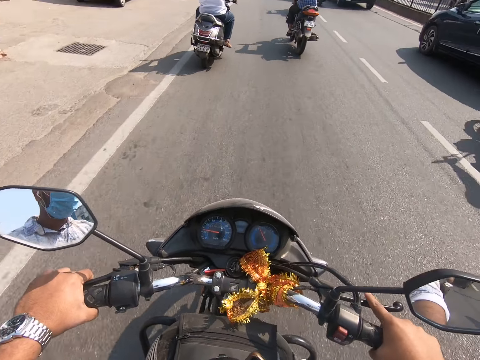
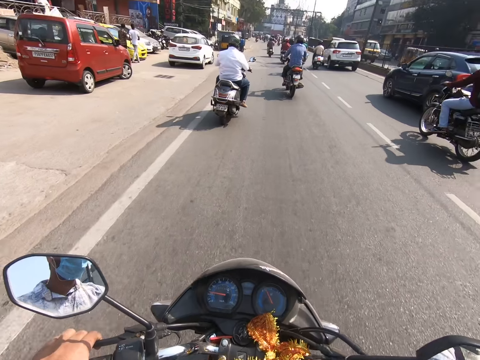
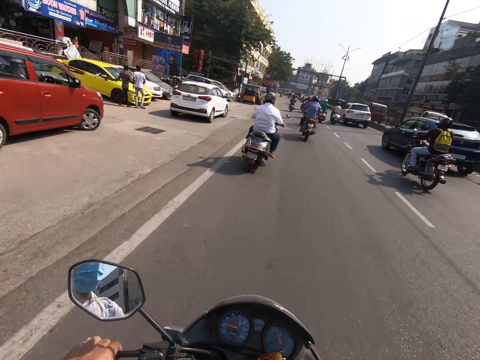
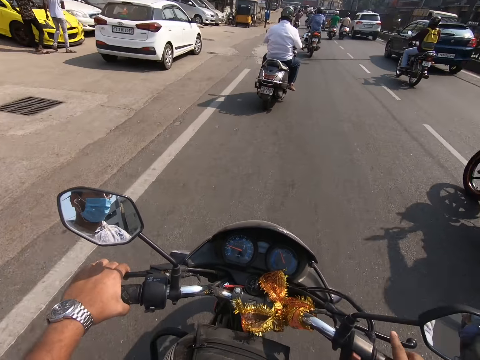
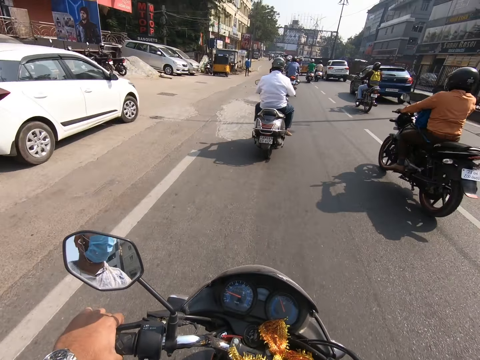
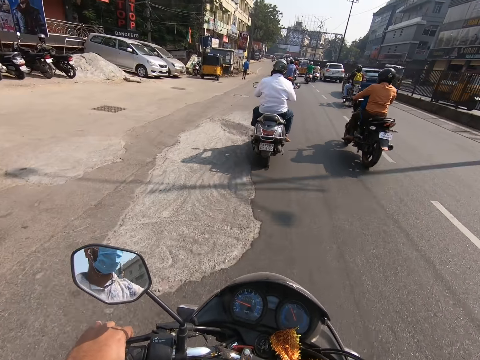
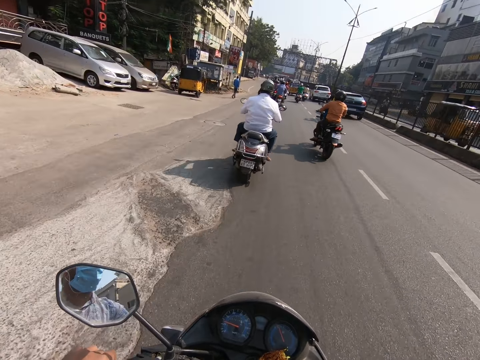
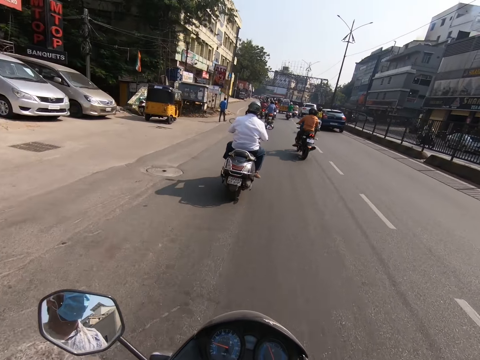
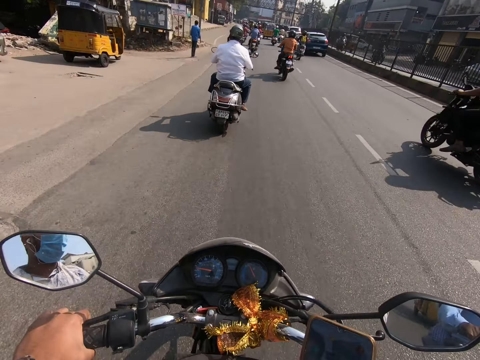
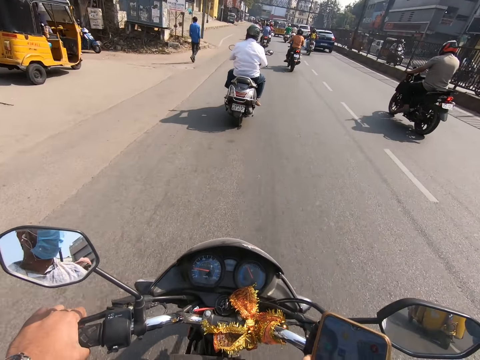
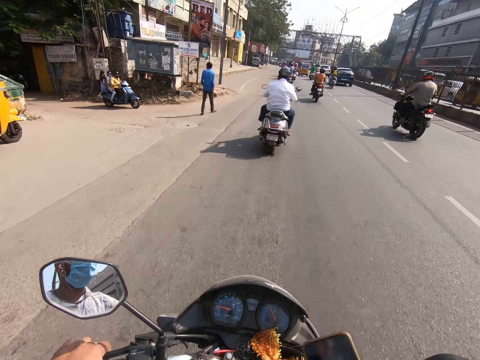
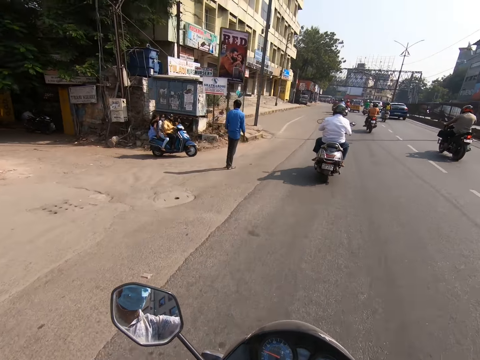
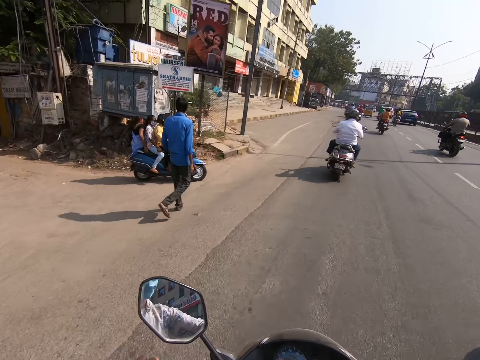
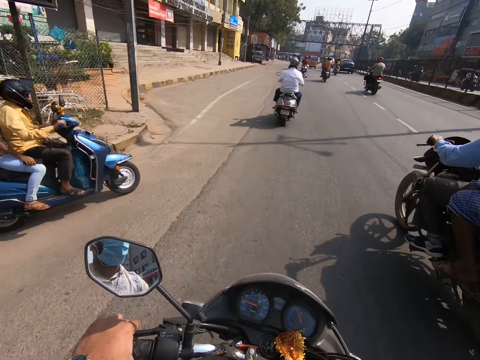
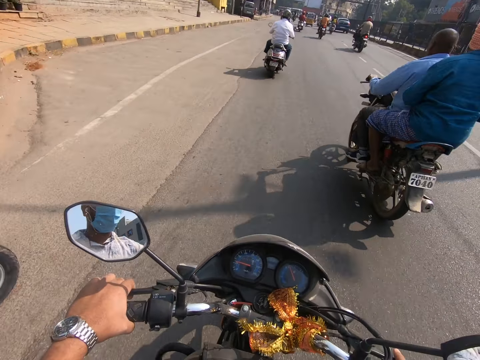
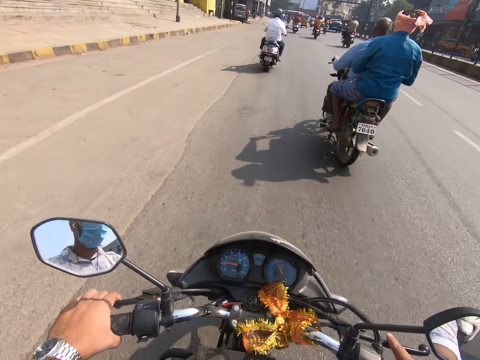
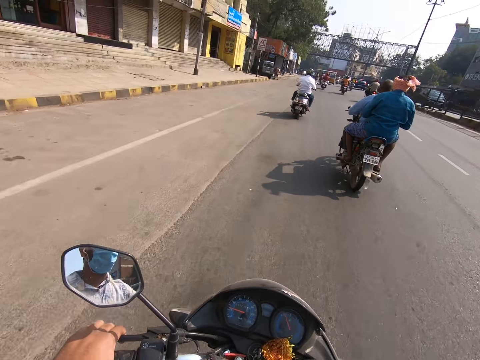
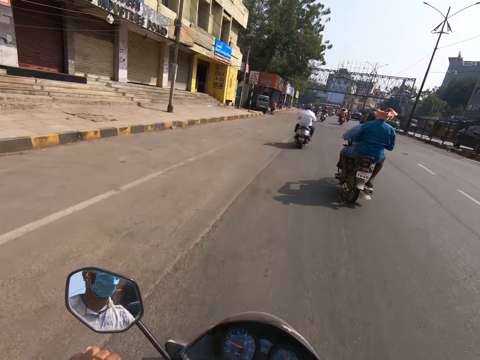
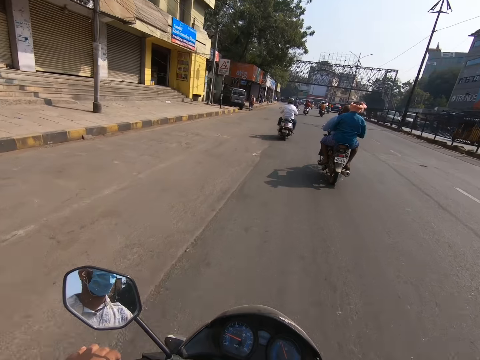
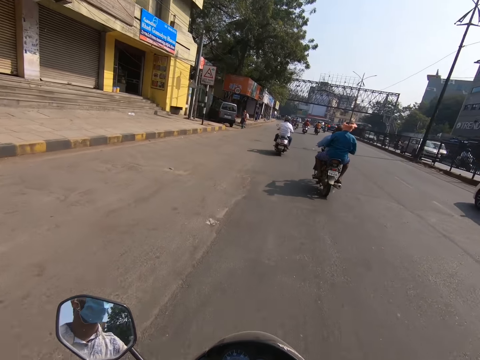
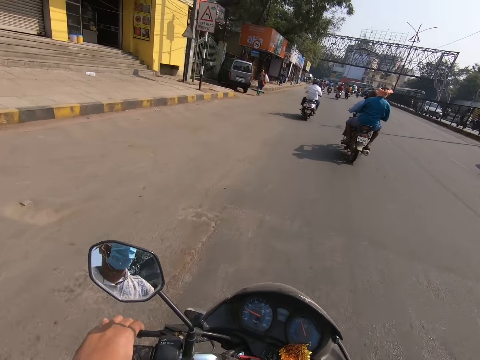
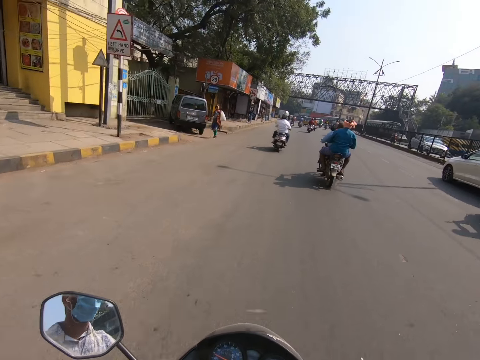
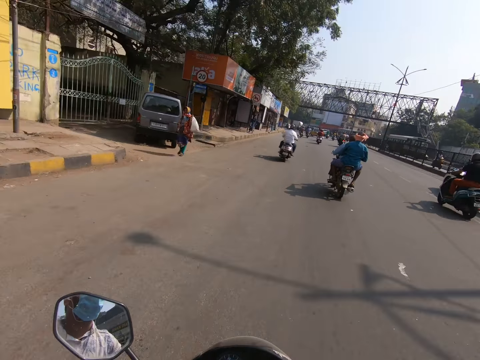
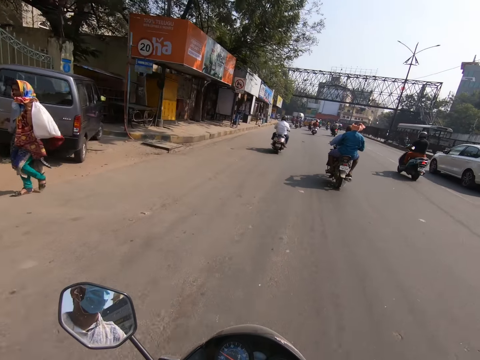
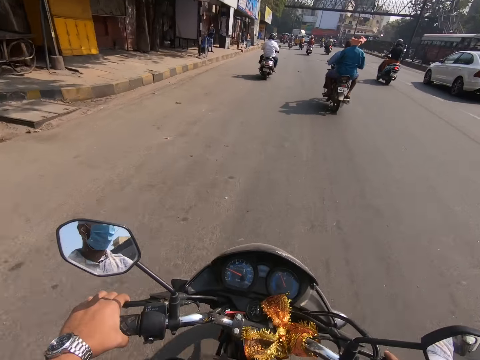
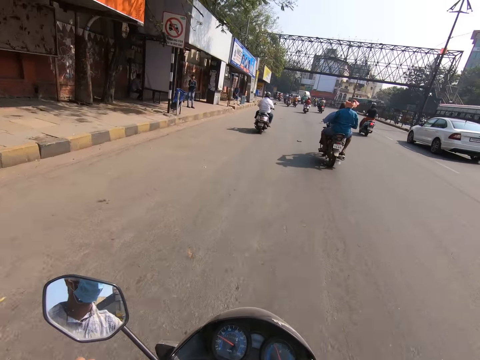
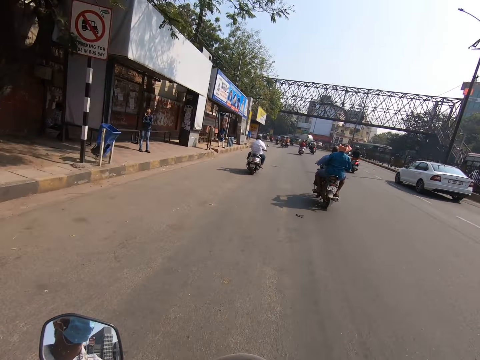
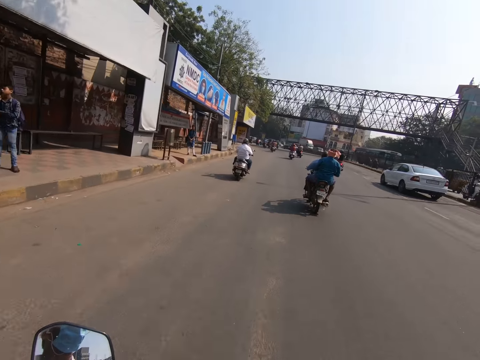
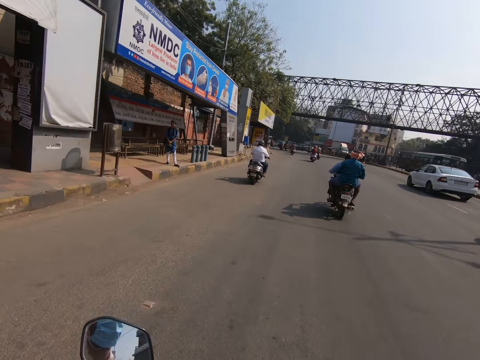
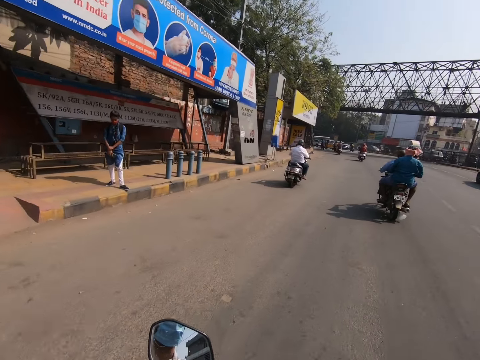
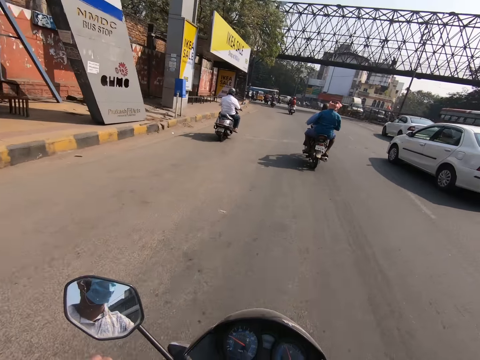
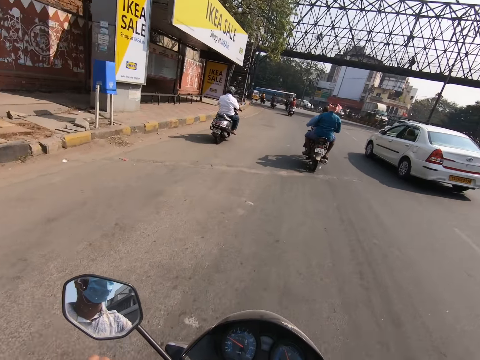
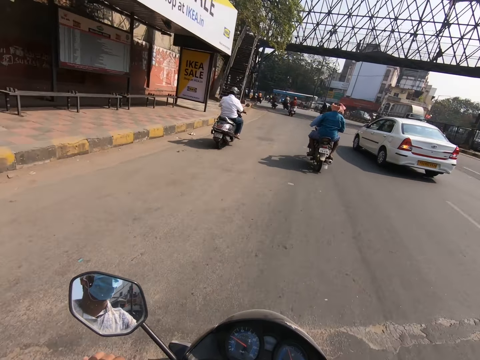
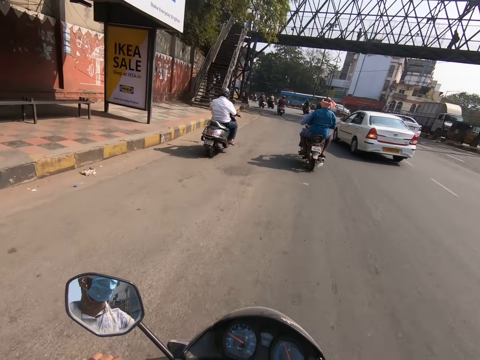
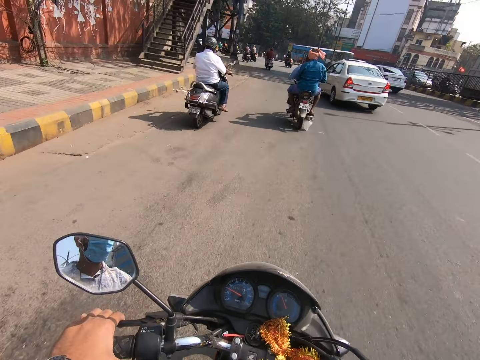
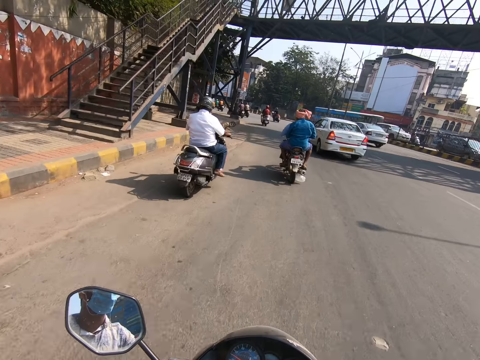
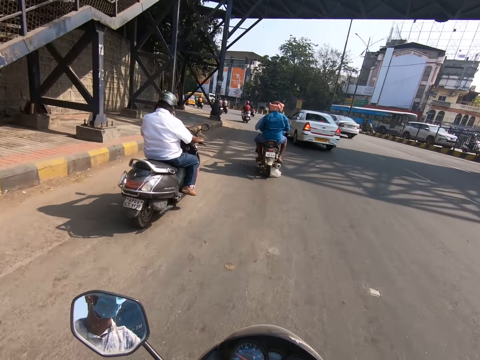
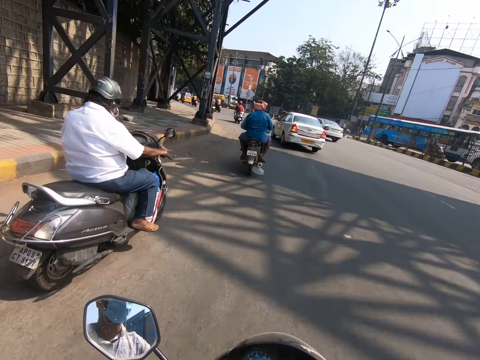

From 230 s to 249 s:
The camera wearer puts the phone in his pocket. He holds the steering with both hands. He holds his phone with the right hand. He holds the steering with both hands. He rides the motorbike on the road.

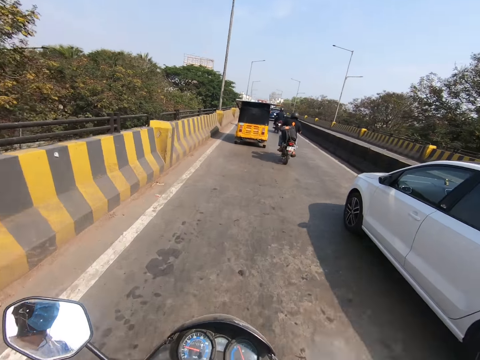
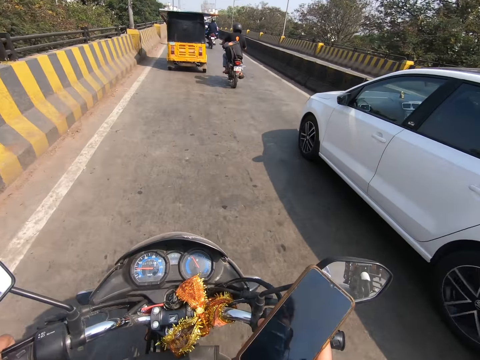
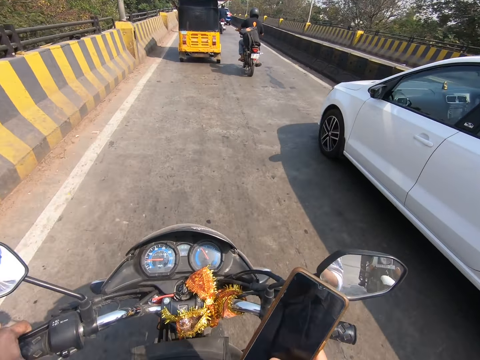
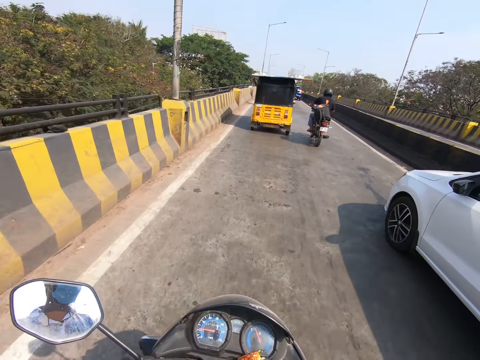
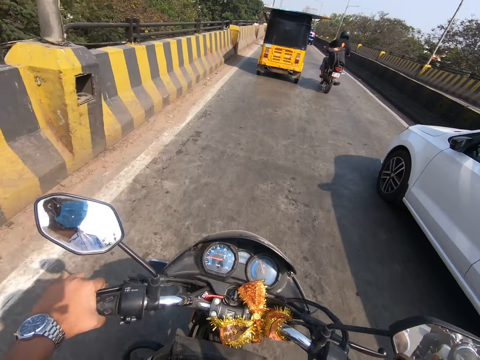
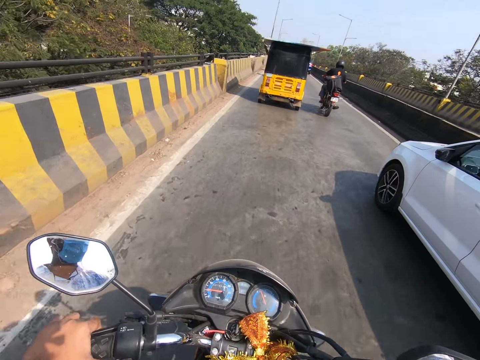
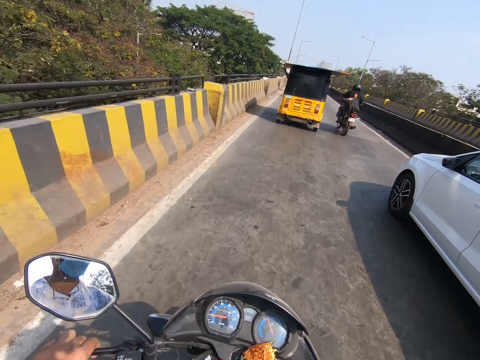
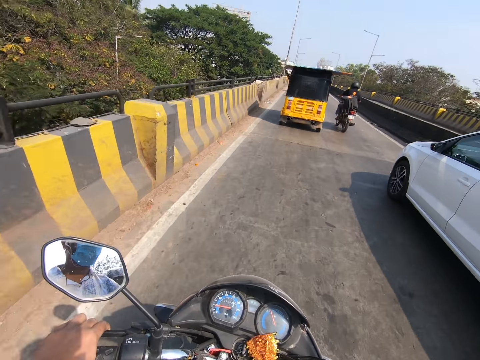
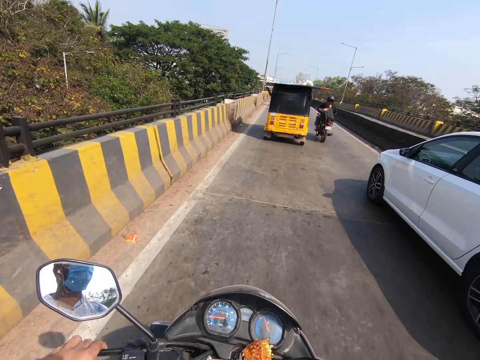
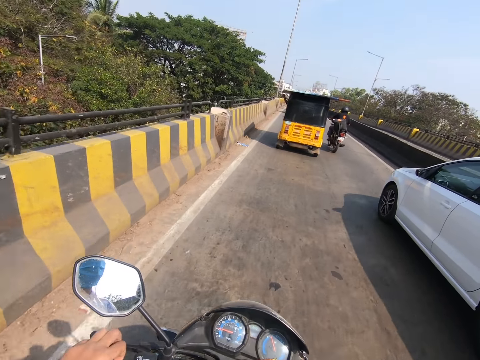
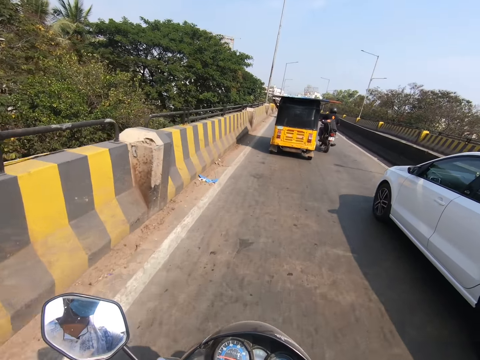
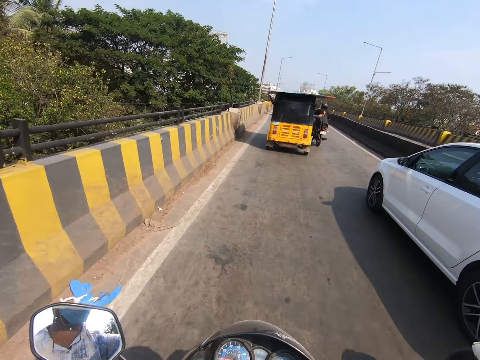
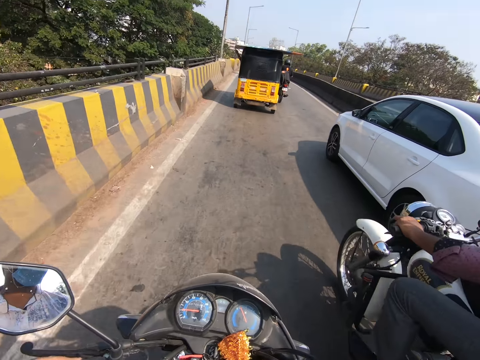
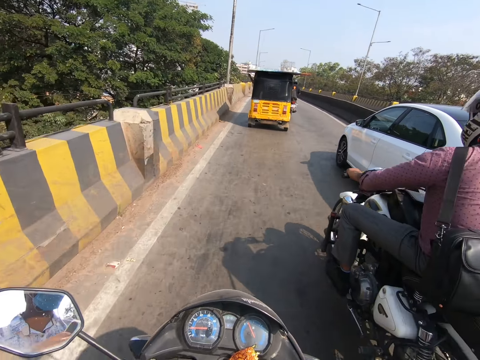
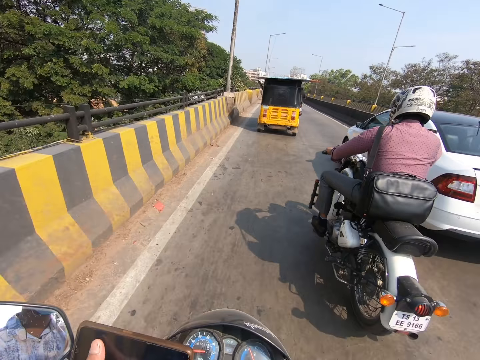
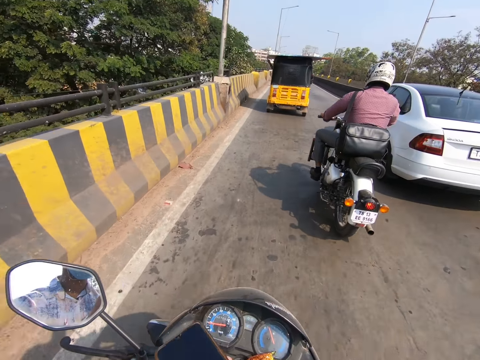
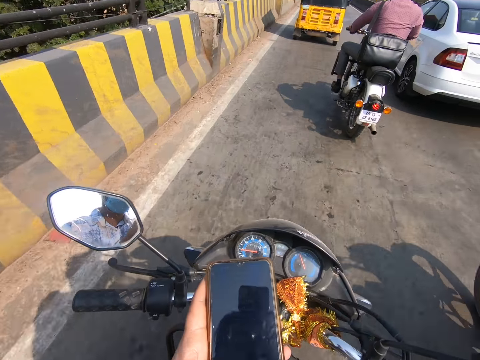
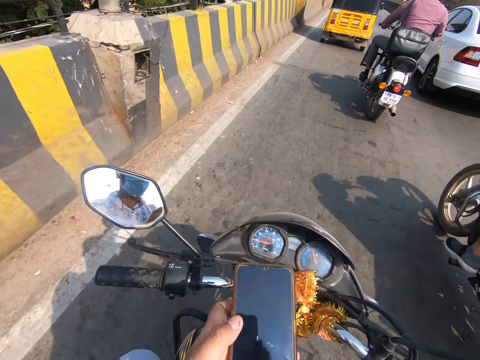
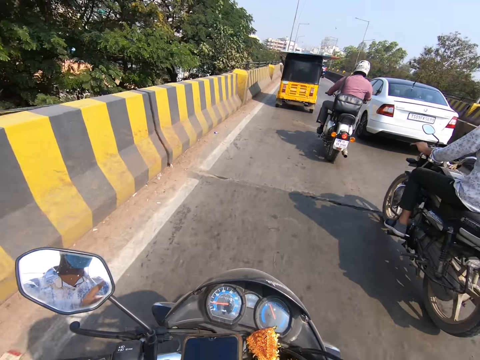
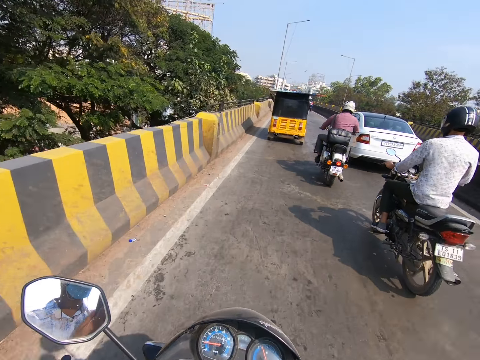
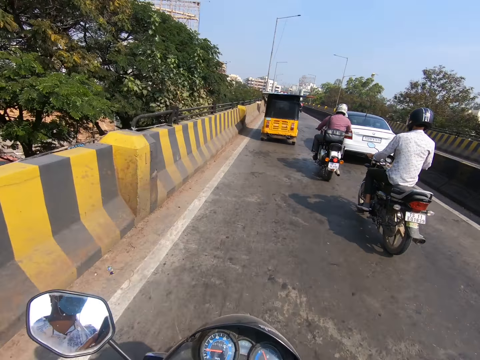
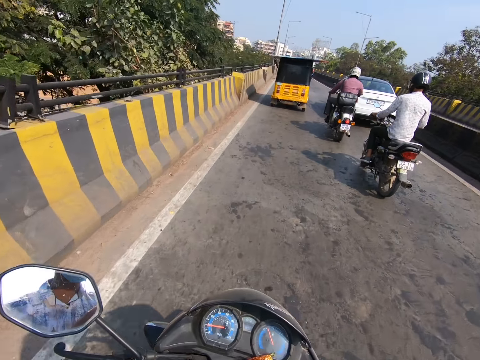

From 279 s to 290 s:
The camera wearer uses his phone with the right hand. A motorcycle rides past him. A motorcycle rides past him again. The camera wearer scrolls the phone.
